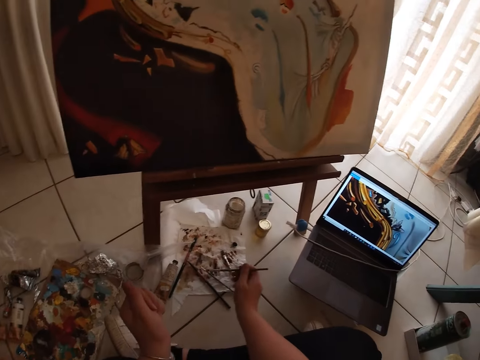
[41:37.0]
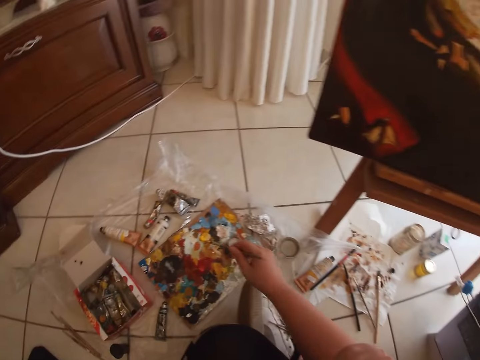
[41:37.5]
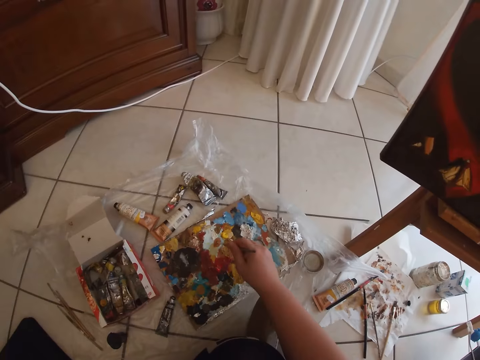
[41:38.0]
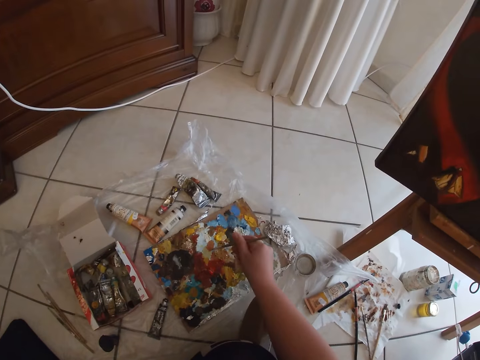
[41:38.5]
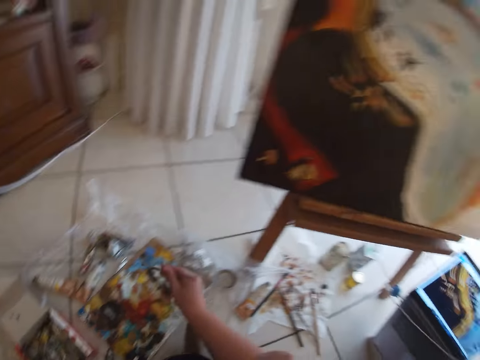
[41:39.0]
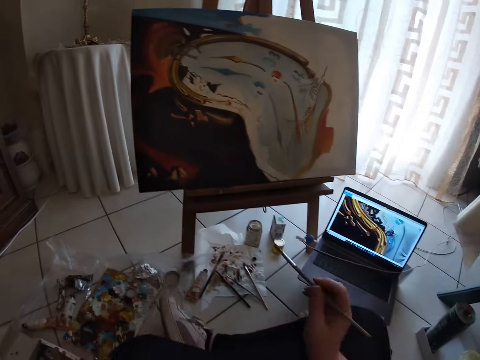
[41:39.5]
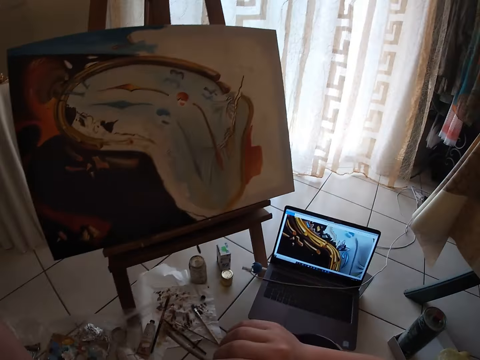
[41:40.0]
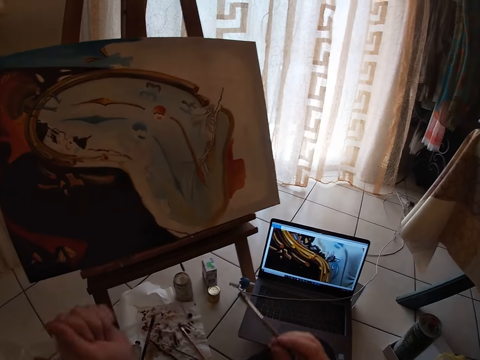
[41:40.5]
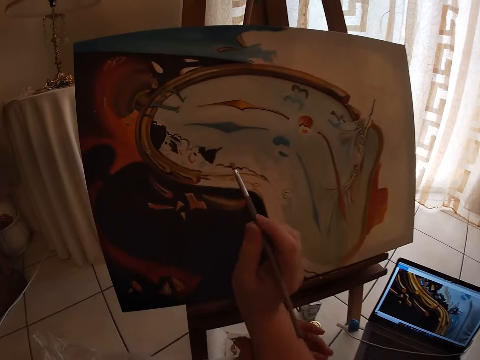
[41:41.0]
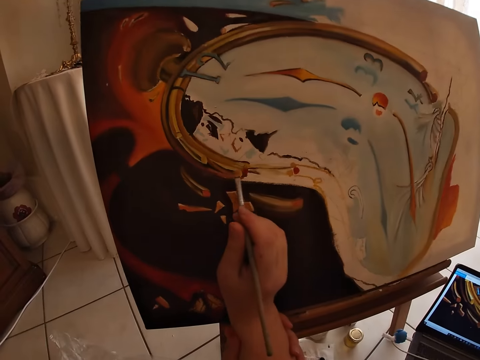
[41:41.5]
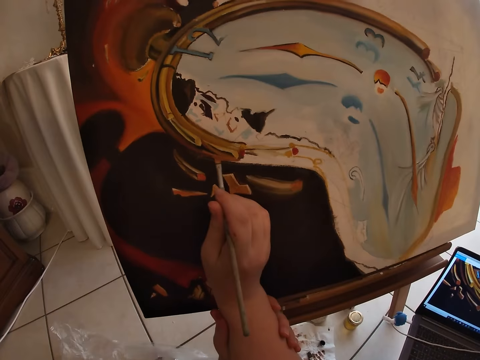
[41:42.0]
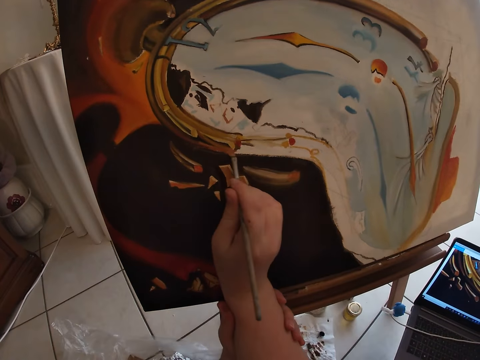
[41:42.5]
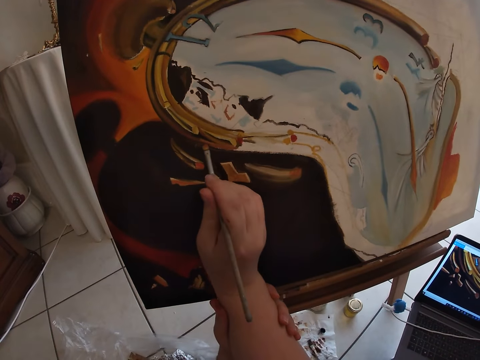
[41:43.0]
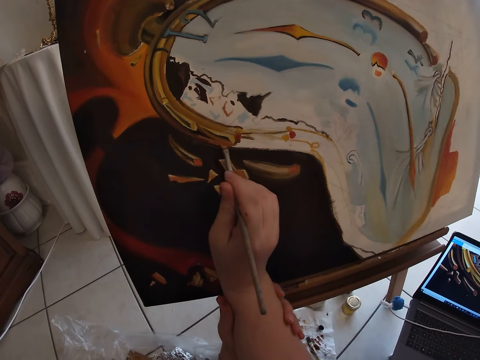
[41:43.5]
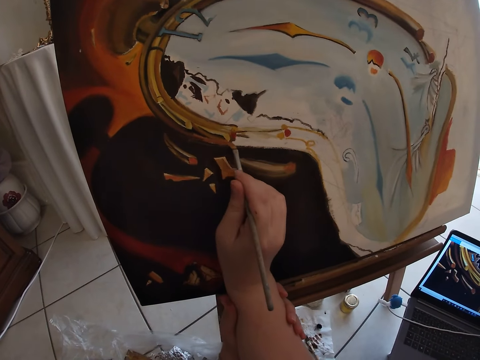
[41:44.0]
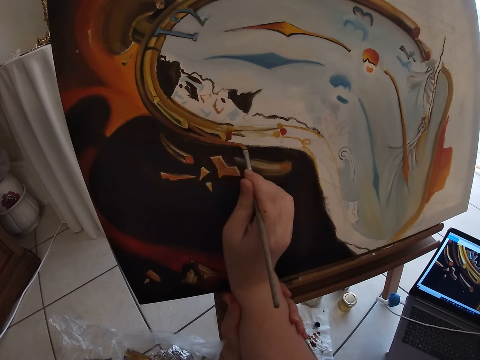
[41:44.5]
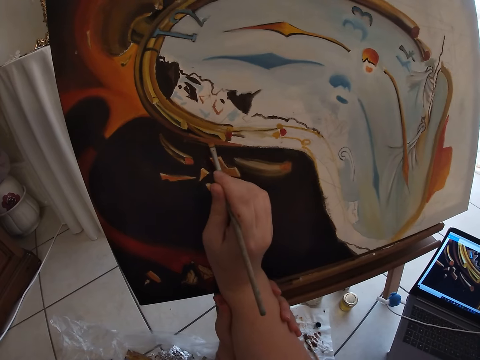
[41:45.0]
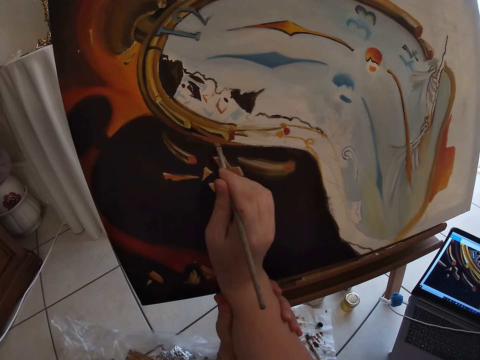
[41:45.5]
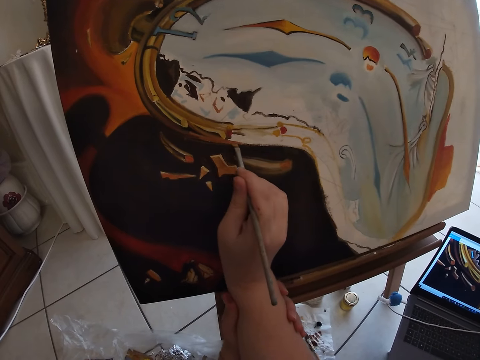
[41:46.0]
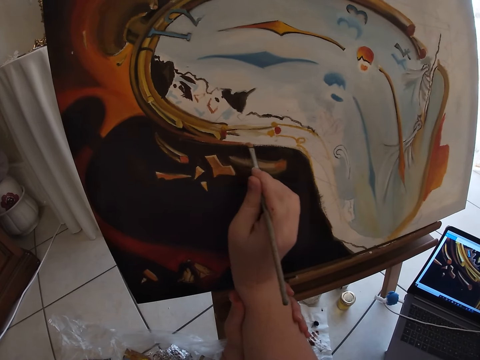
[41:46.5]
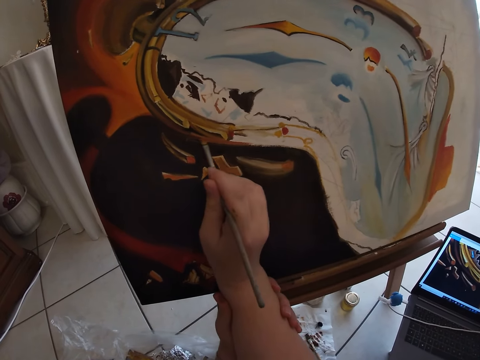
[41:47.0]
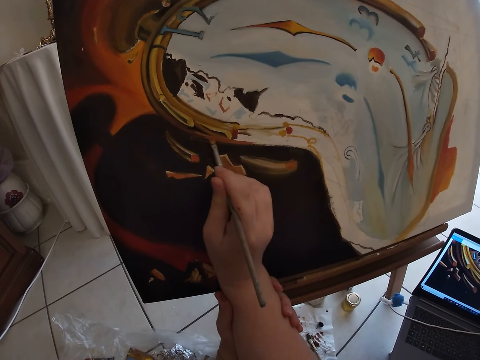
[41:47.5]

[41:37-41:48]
The camera wearer takes paint from the paint board on the ground with the paintbrush in his right hand. He paints the canvas with the paintbrush in his right hand.

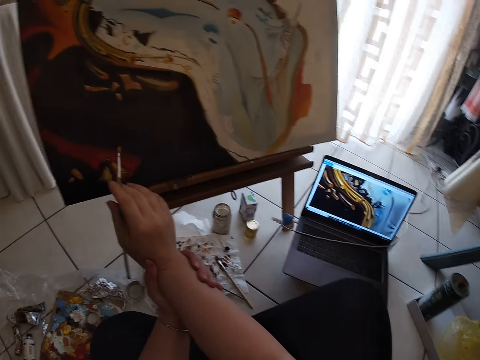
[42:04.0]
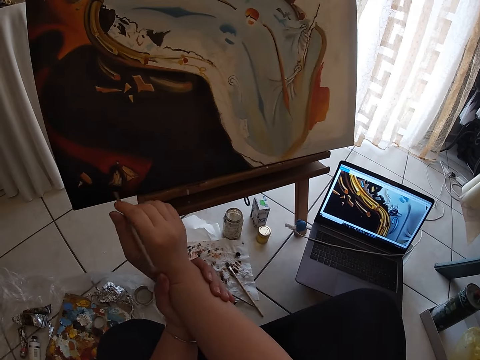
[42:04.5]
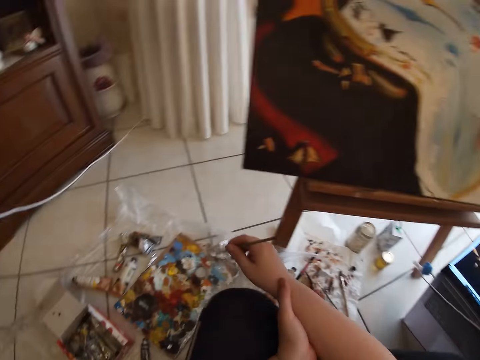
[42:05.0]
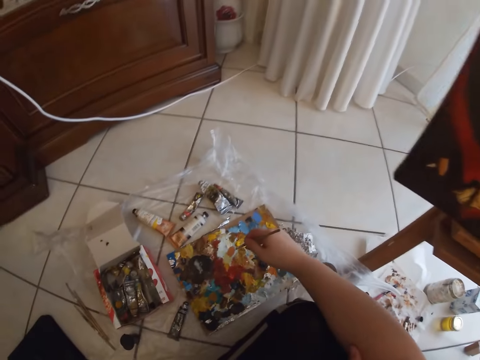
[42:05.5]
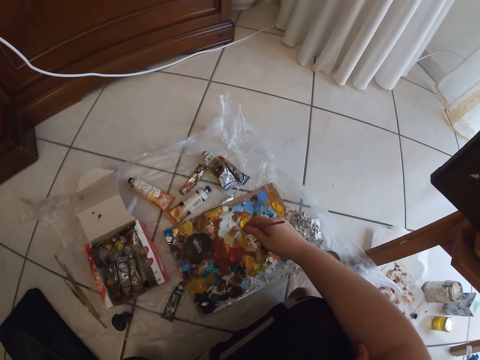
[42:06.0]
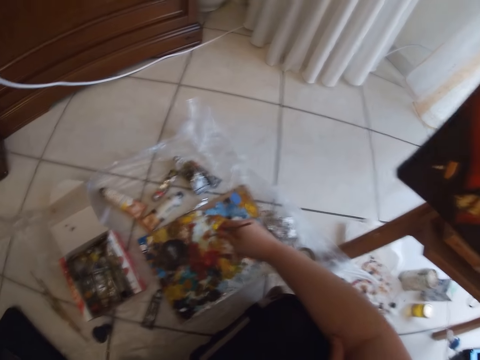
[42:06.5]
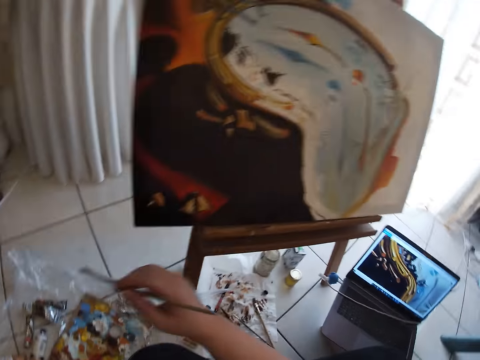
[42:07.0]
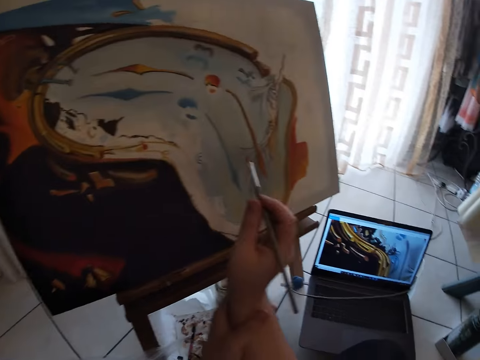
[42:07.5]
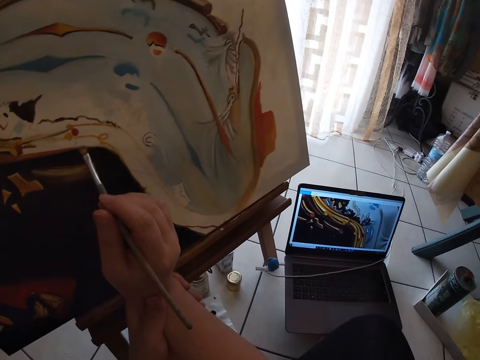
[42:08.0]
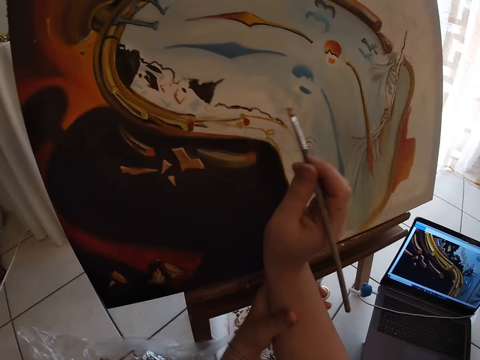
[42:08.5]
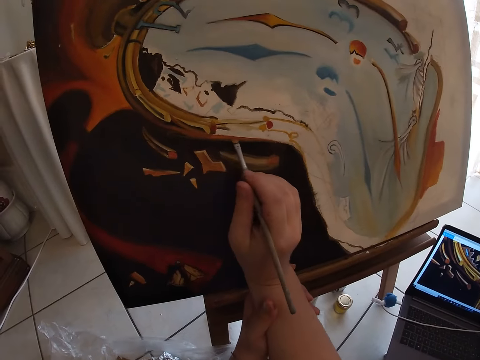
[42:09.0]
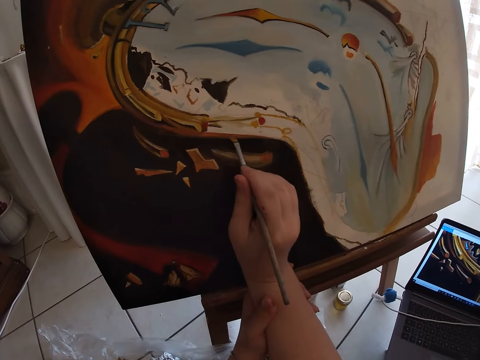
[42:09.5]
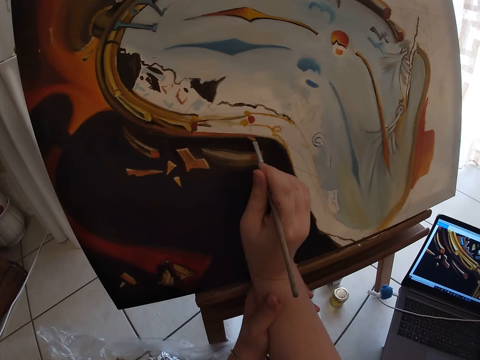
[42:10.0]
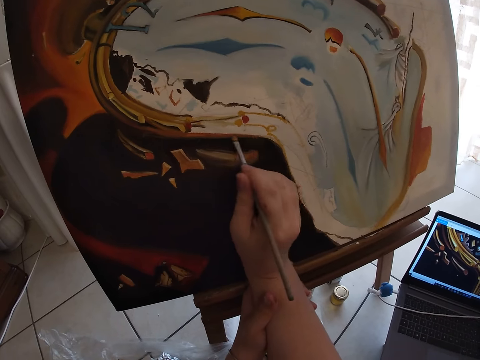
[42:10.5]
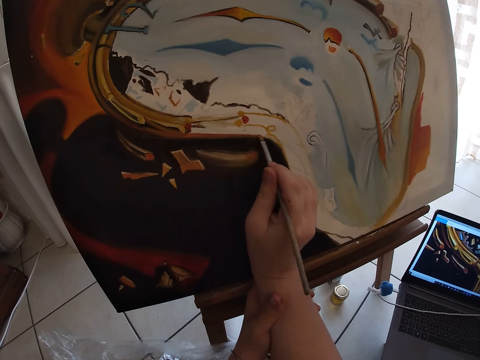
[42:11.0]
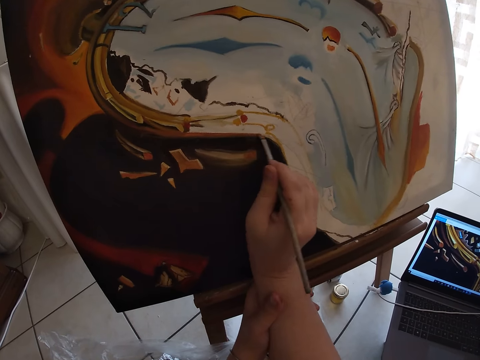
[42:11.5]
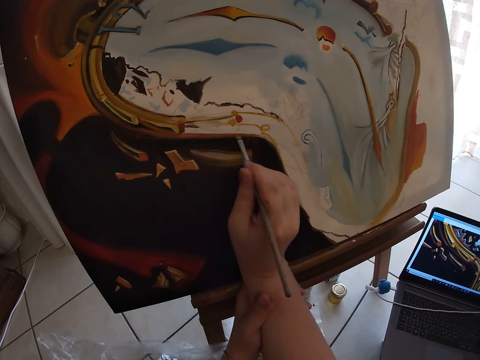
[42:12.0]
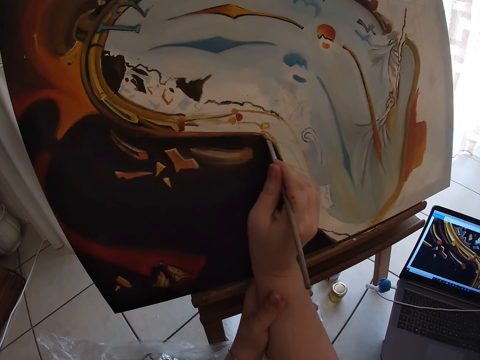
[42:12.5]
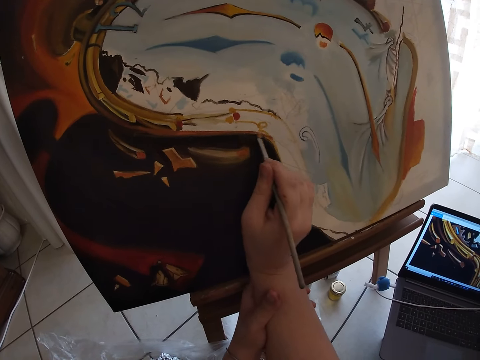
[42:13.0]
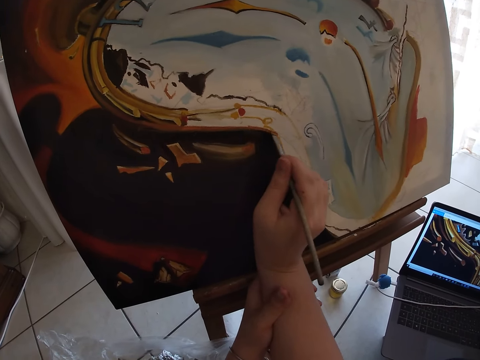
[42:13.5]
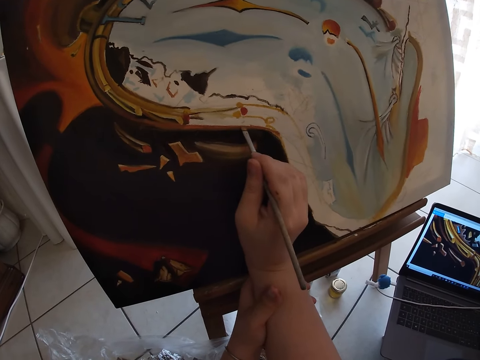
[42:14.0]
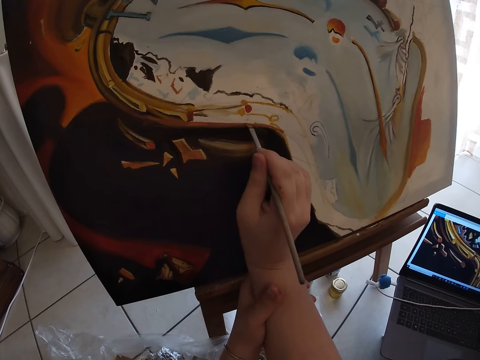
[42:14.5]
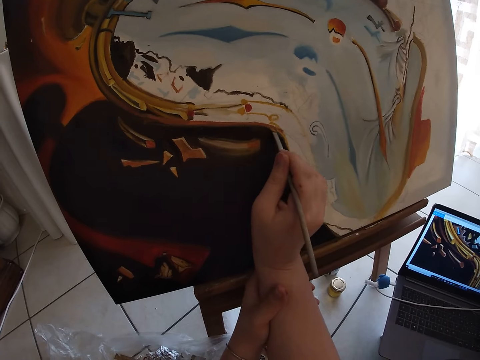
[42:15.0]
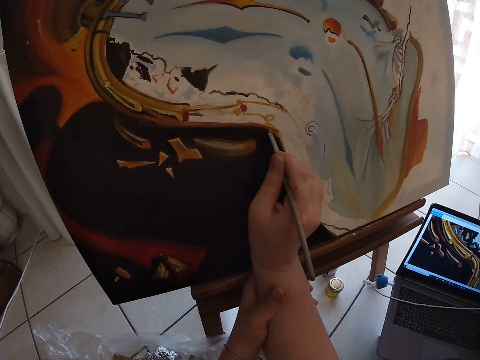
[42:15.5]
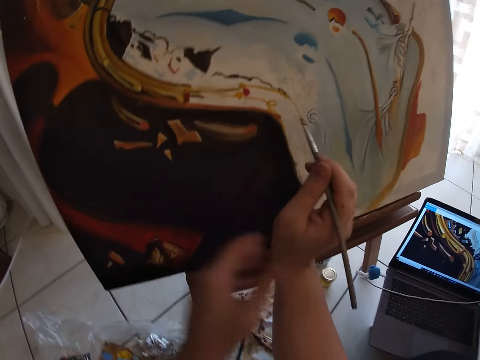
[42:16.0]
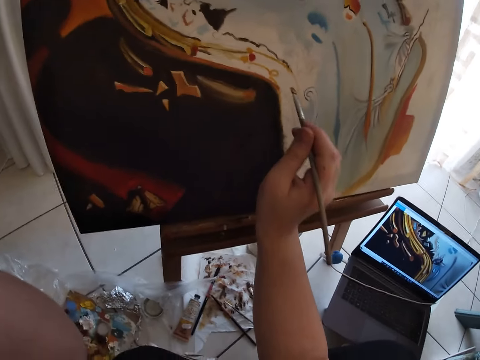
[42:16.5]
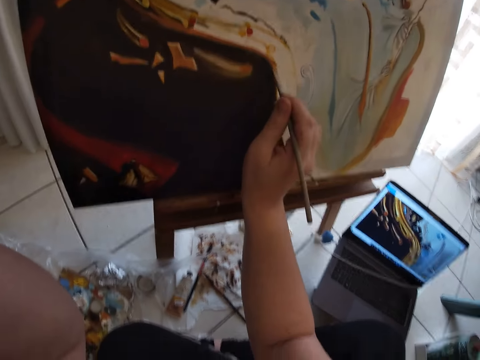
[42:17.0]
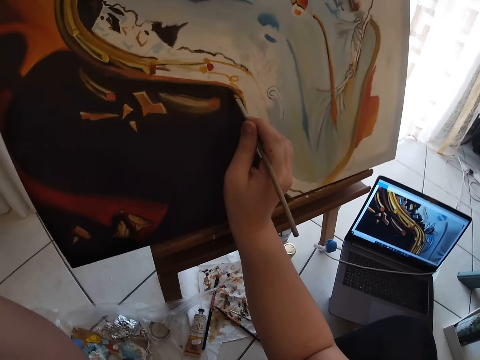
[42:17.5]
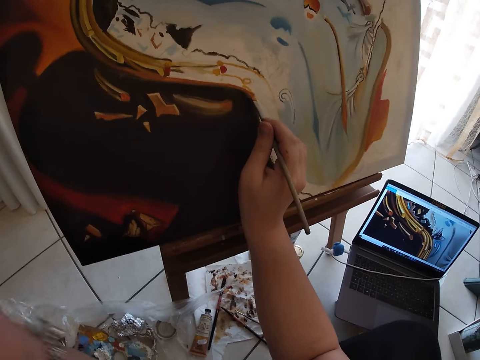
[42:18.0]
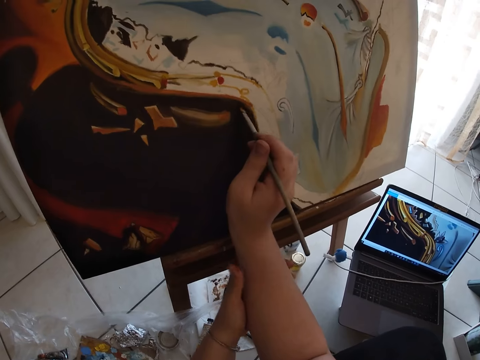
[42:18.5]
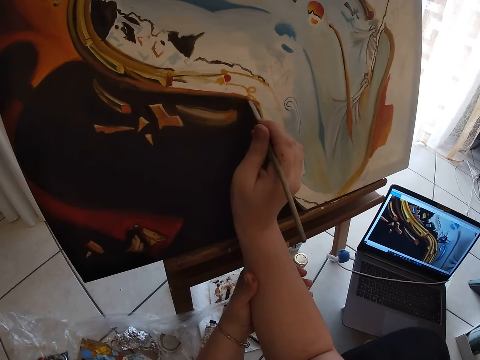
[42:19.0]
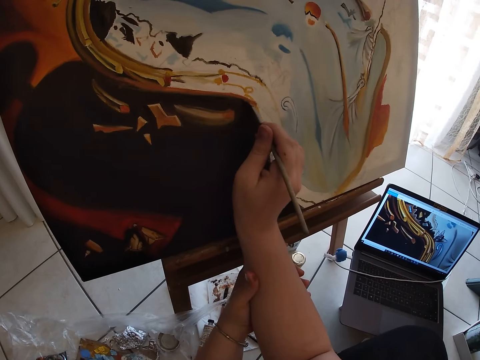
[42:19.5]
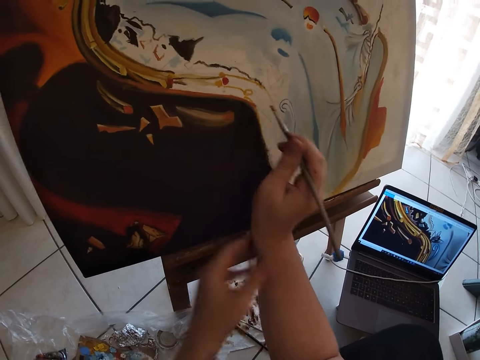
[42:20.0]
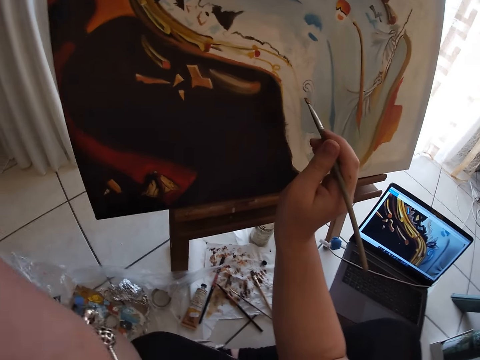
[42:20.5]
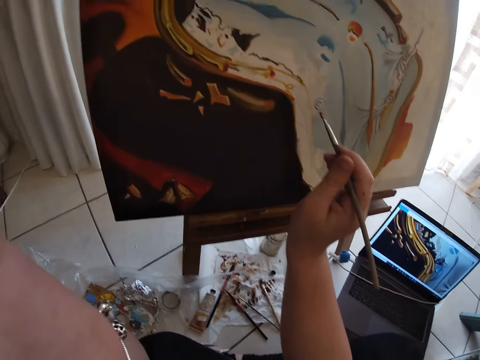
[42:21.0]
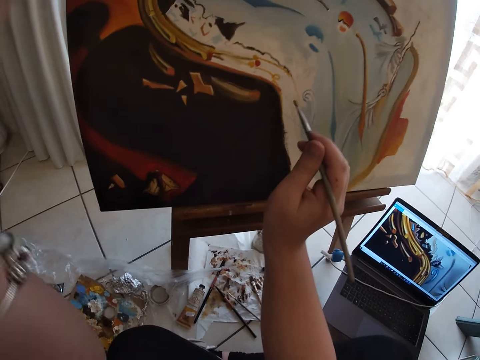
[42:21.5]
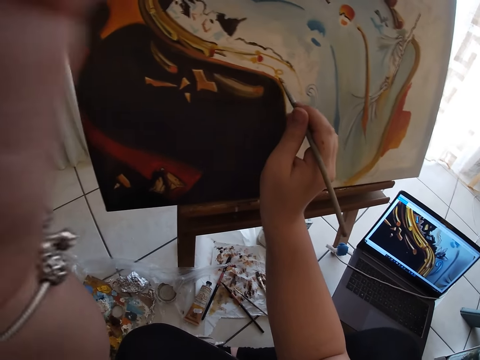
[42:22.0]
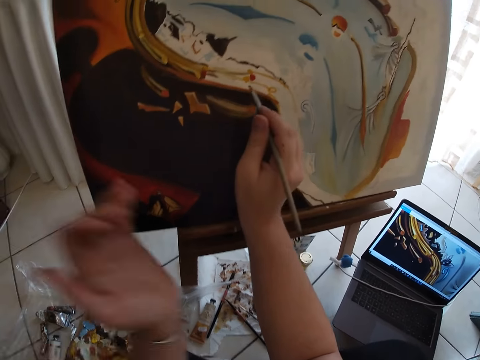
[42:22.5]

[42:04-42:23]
The camera wearer takes paint from the paint board on the ground with the paintbrush in his right hand. He paints the canvas with the paintbrush in his right hand.
